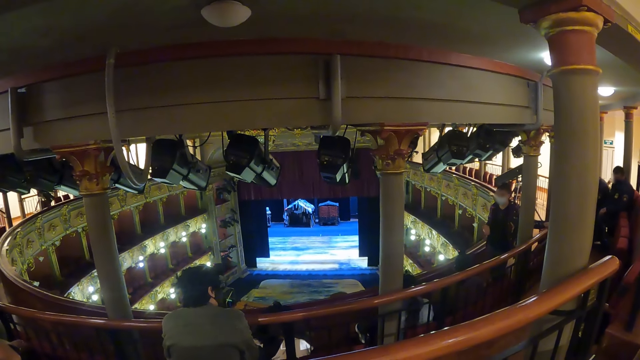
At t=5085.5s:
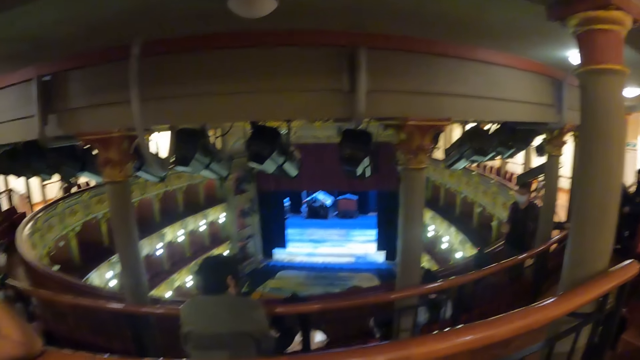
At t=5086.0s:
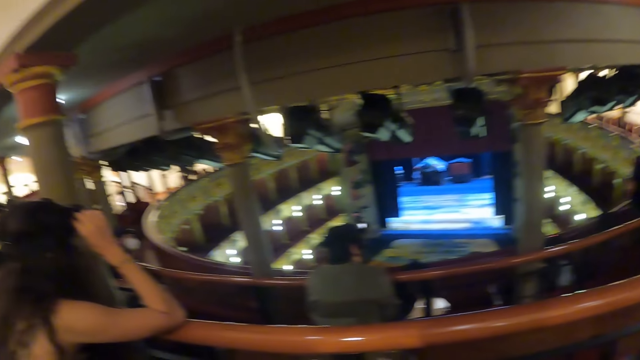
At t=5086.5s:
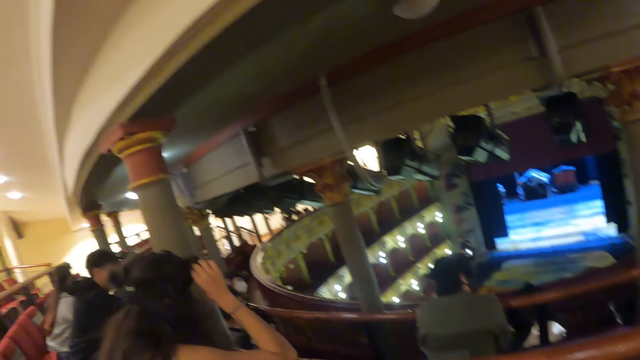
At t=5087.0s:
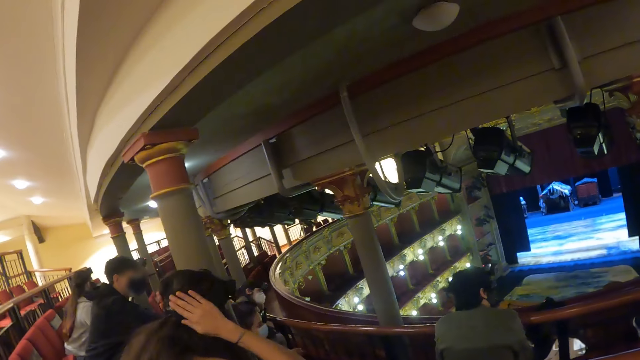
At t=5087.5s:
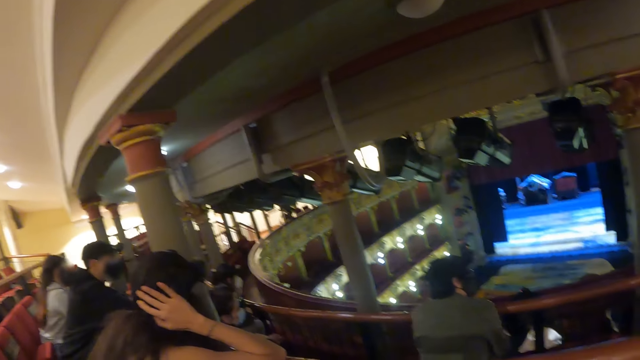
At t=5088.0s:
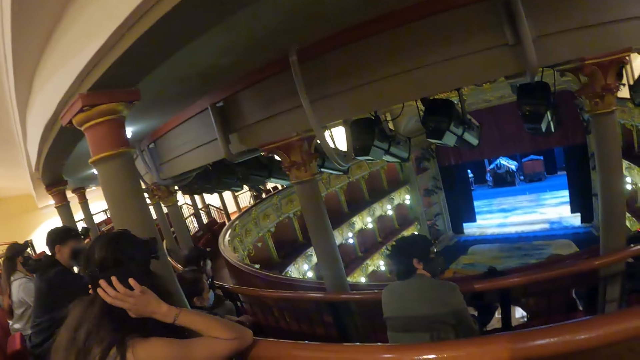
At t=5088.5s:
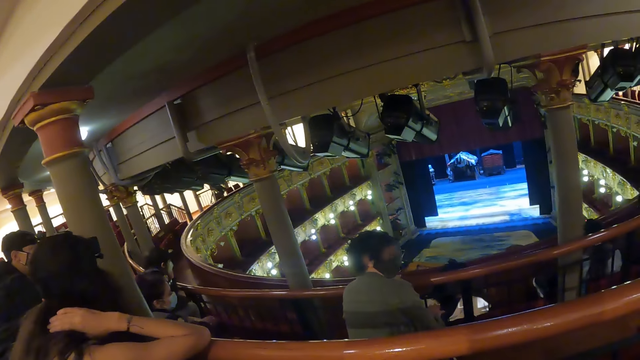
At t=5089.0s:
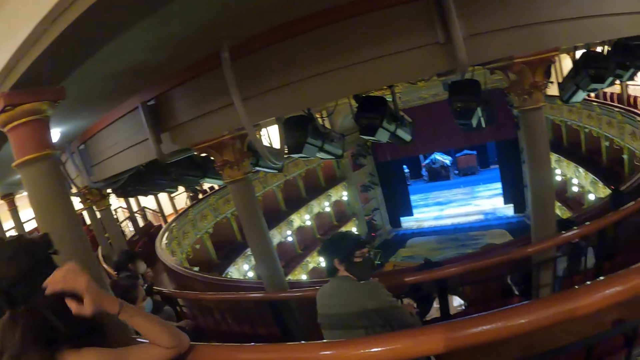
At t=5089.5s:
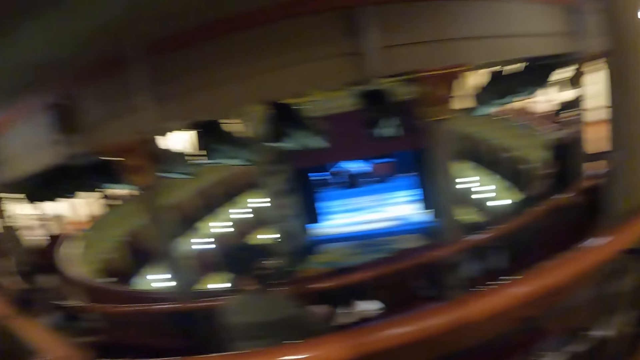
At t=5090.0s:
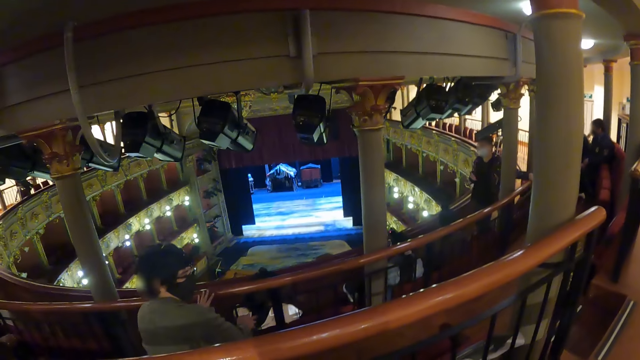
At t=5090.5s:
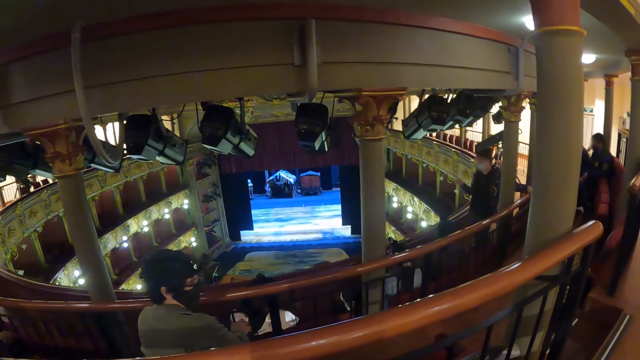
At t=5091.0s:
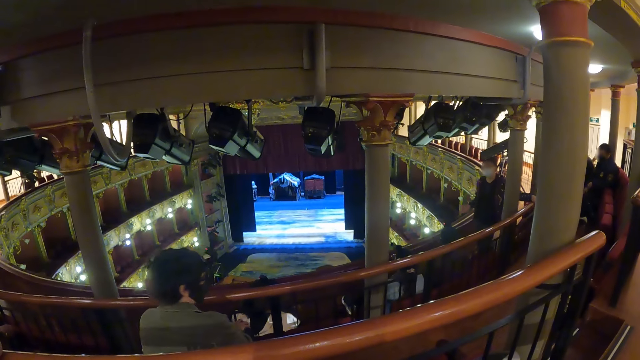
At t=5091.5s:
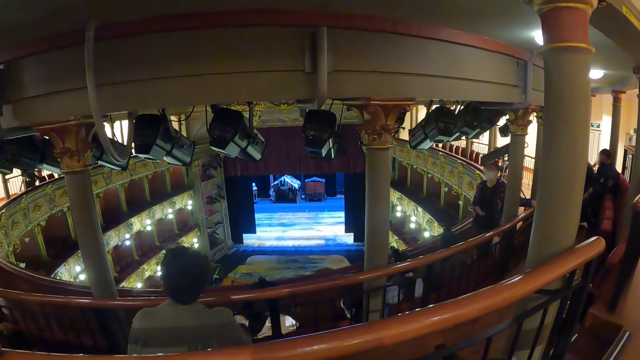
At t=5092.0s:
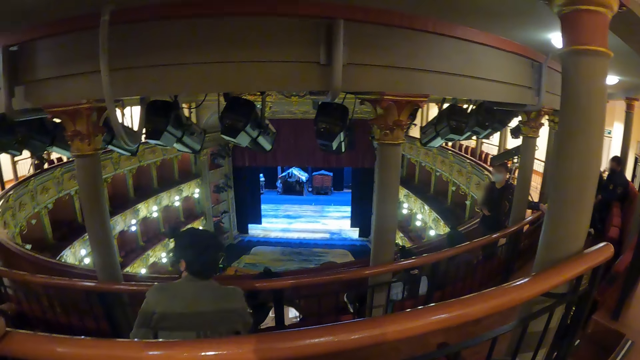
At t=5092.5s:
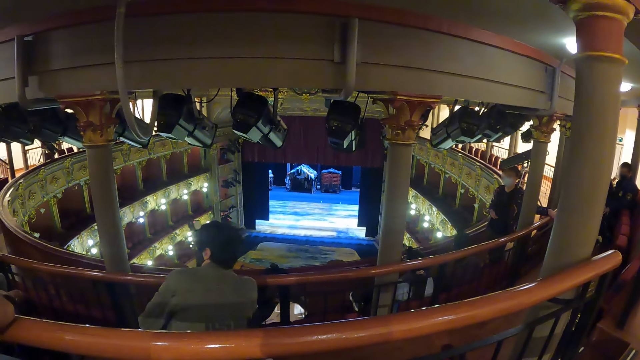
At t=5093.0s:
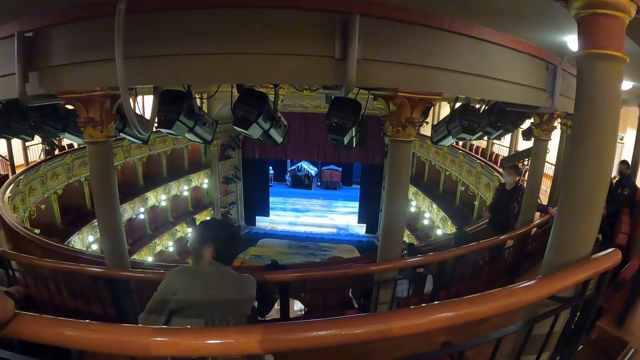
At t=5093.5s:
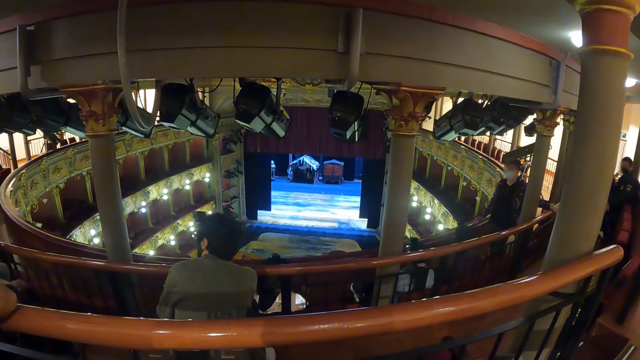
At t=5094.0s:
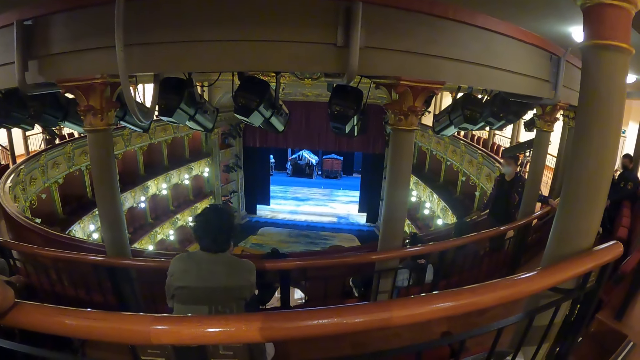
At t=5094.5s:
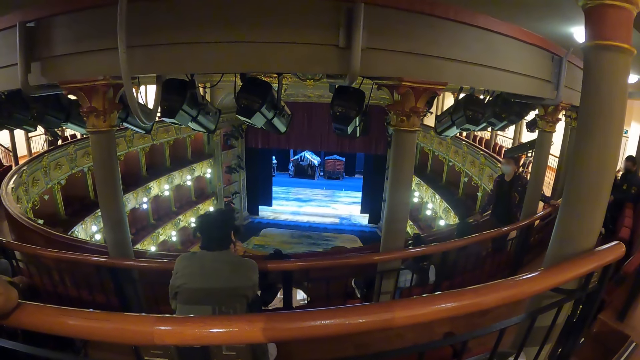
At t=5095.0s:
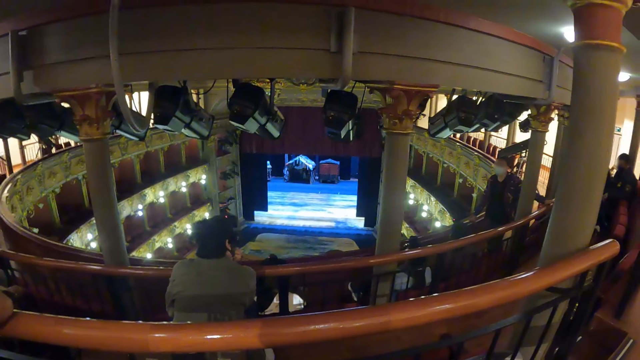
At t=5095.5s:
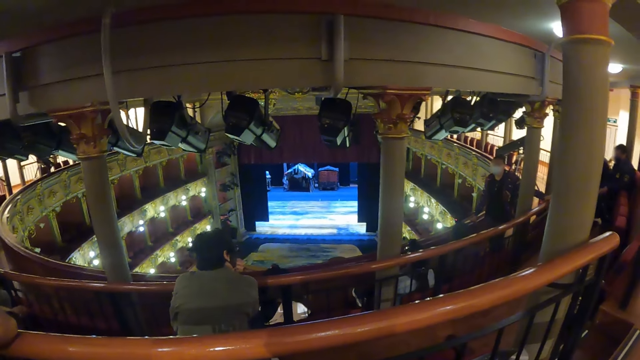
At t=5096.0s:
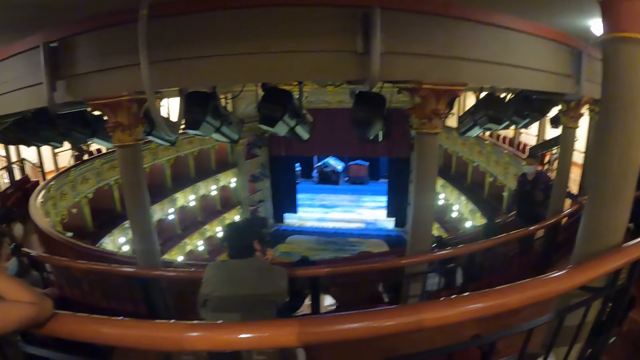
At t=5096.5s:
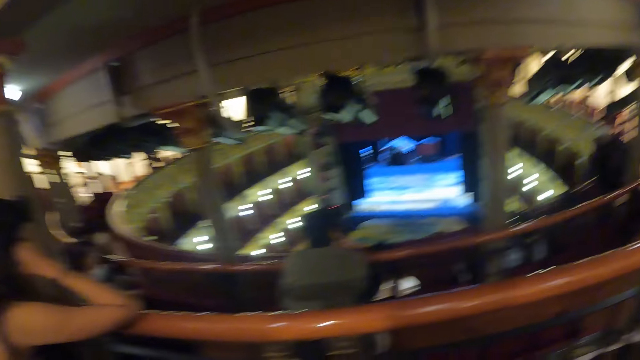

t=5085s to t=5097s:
The camera wearer looks around the auditorium.

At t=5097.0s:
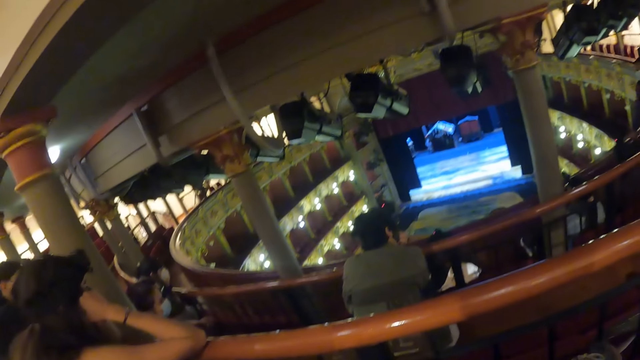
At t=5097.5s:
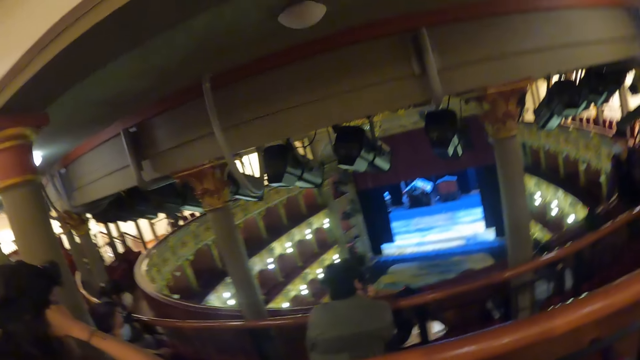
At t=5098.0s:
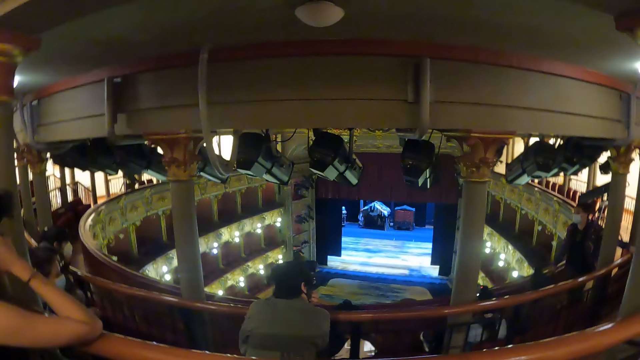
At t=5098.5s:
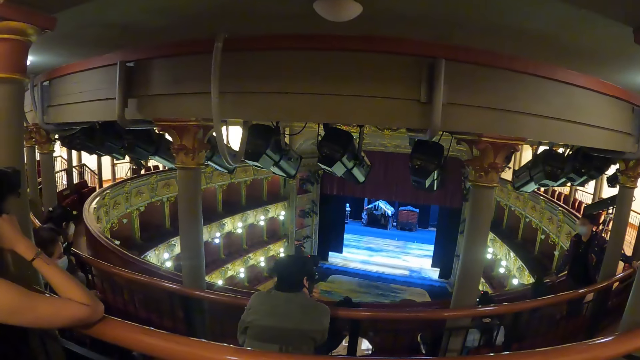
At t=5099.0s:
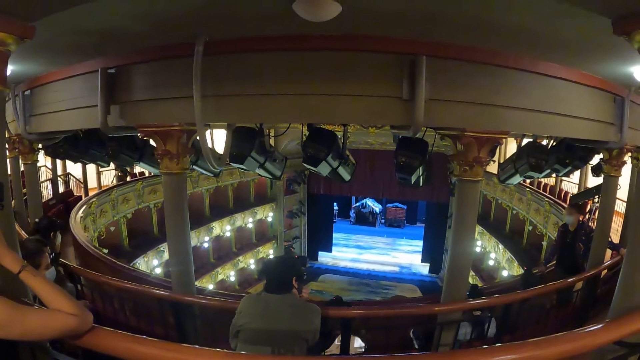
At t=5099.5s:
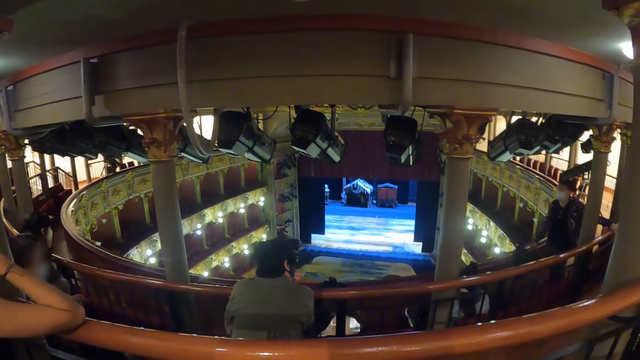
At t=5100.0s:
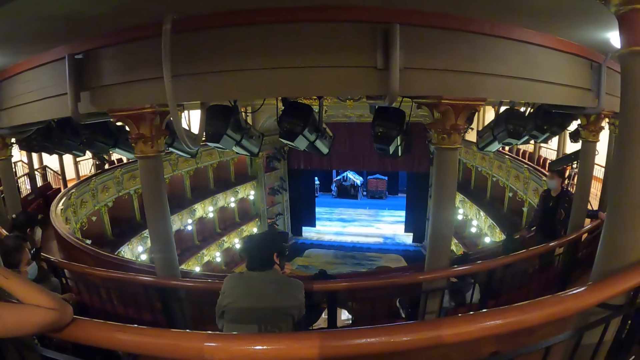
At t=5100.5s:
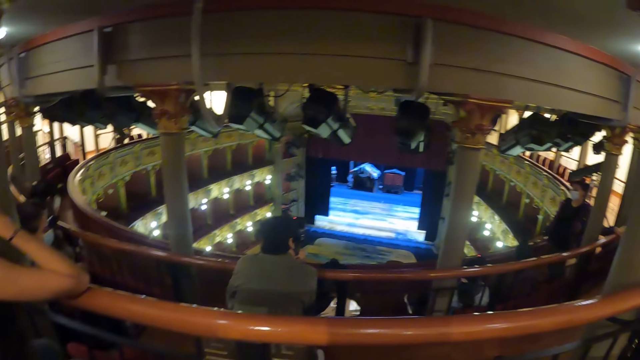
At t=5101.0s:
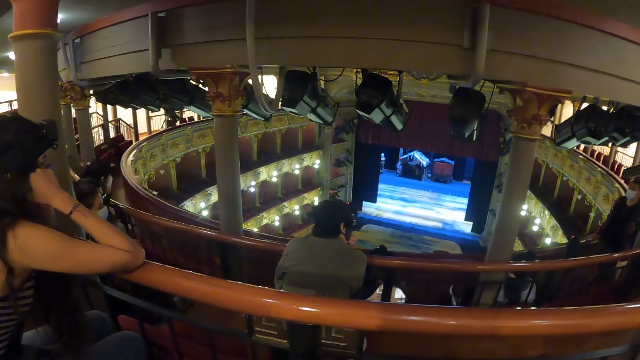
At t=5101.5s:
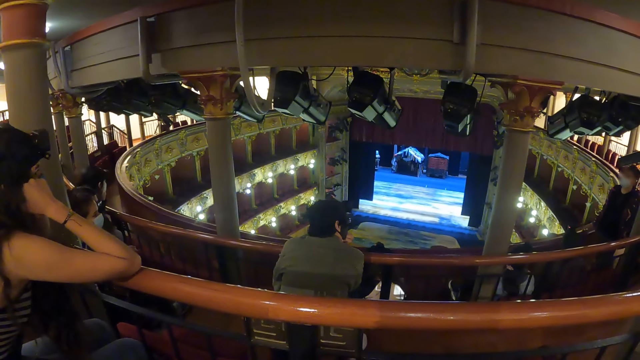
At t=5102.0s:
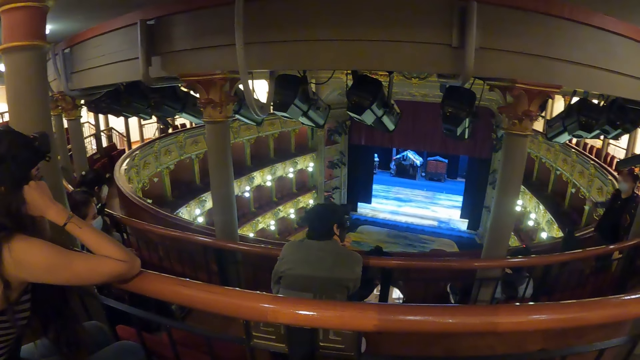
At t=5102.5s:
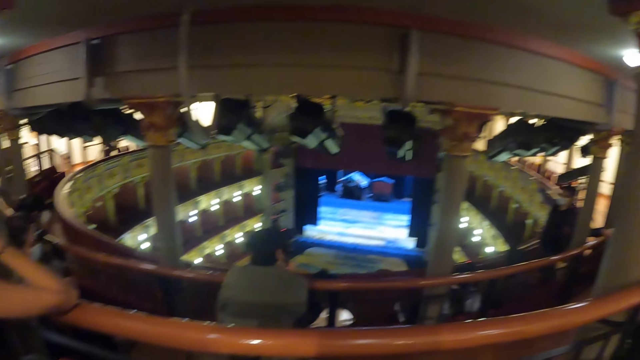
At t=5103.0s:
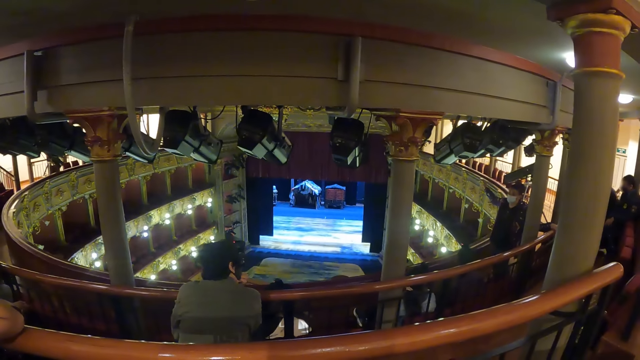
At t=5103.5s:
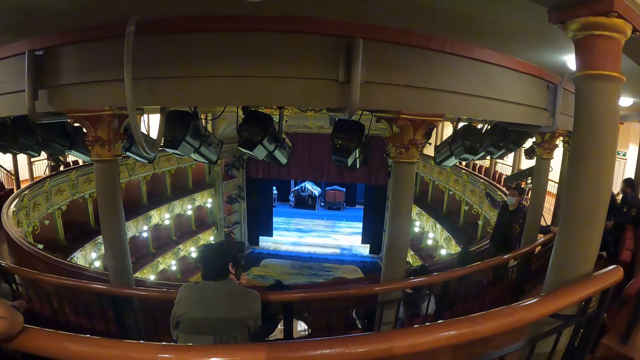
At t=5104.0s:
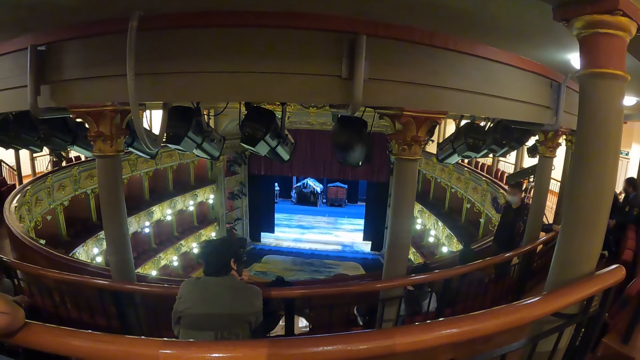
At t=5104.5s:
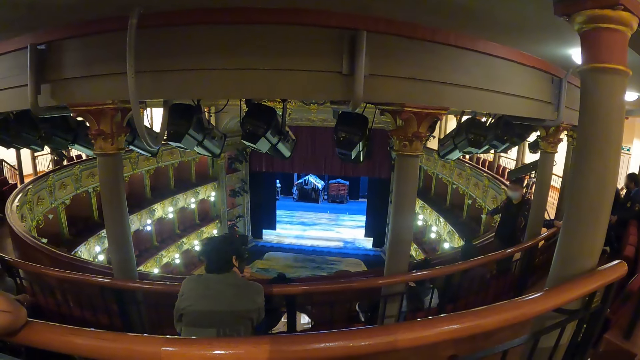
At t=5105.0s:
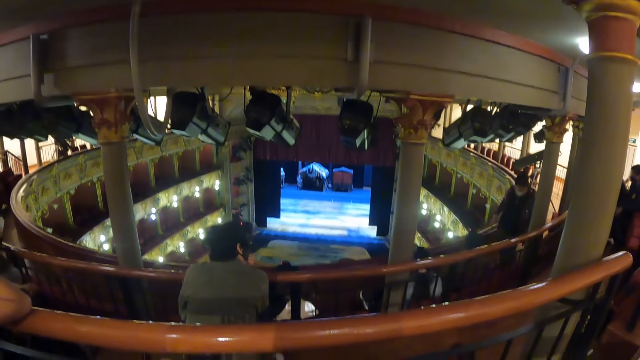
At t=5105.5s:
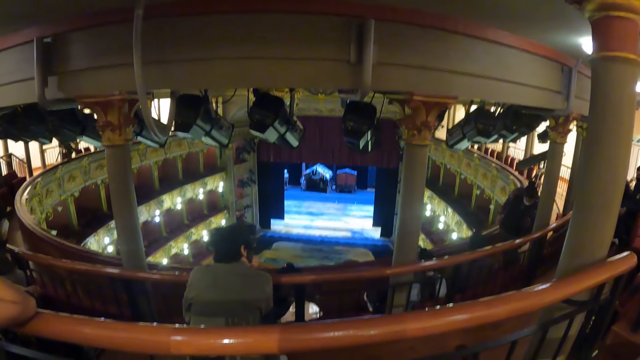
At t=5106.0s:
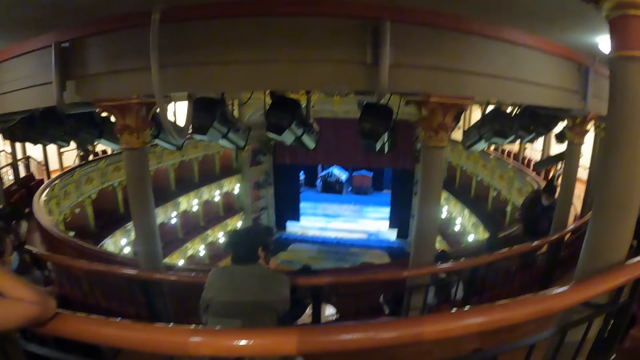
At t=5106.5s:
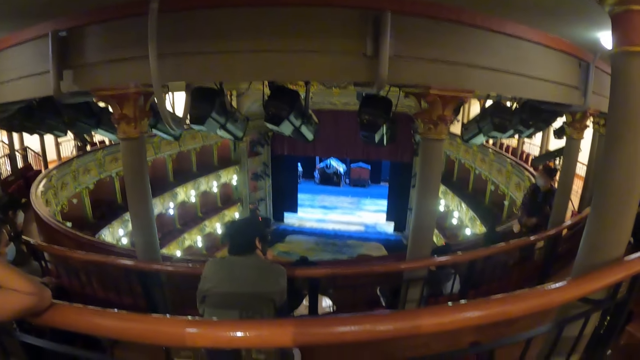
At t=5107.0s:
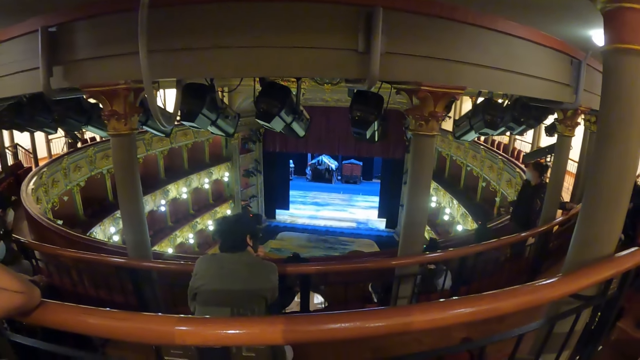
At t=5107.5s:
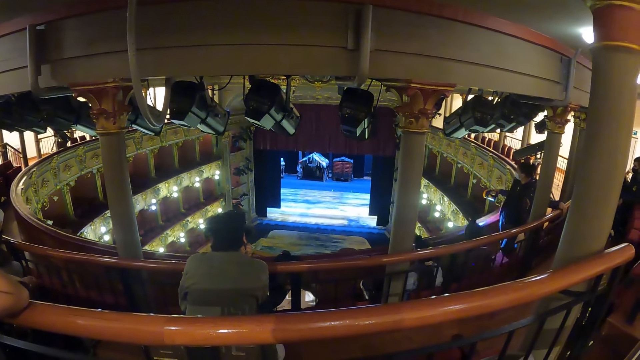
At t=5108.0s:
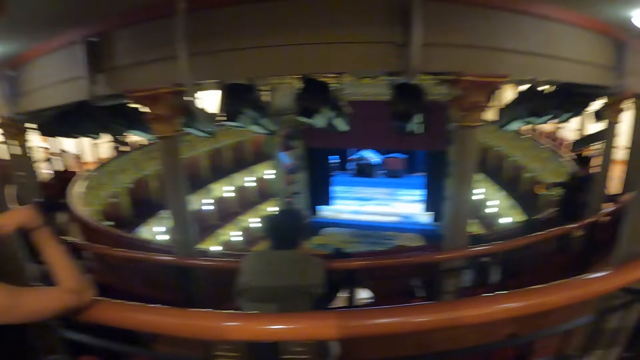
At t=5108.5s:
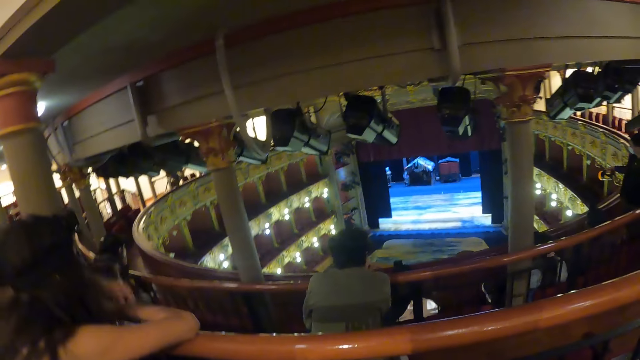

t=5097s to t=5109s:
The camera wearer looks at a speaker. The speaker moves a hand and lights a torch.
